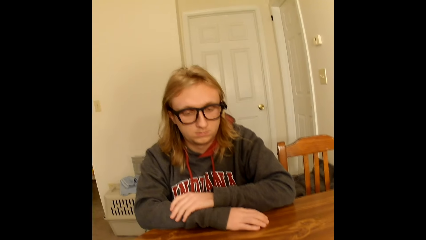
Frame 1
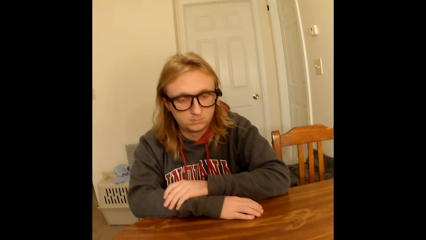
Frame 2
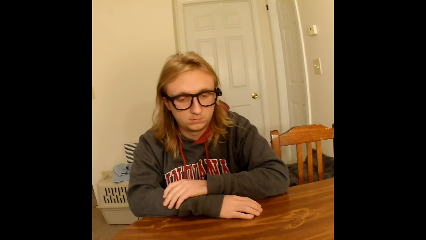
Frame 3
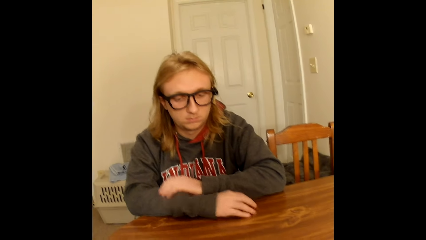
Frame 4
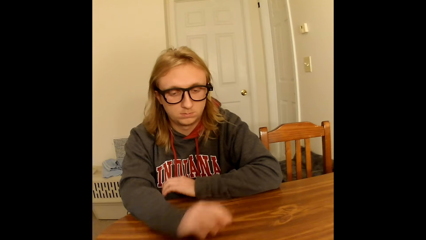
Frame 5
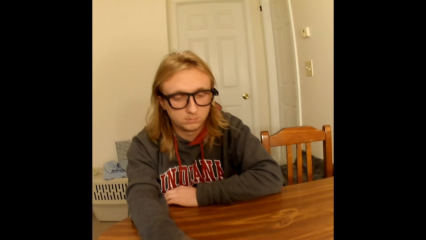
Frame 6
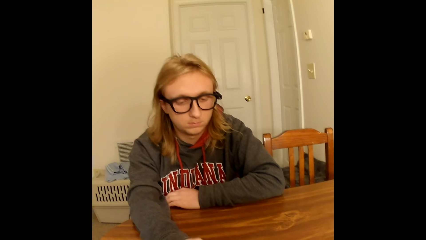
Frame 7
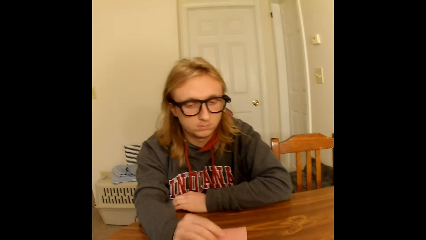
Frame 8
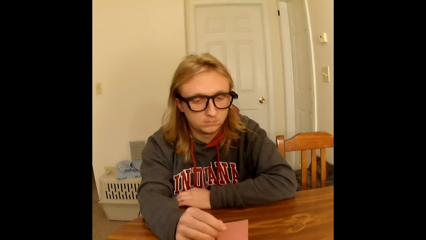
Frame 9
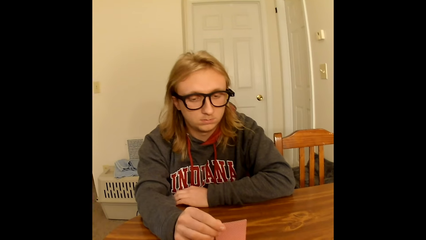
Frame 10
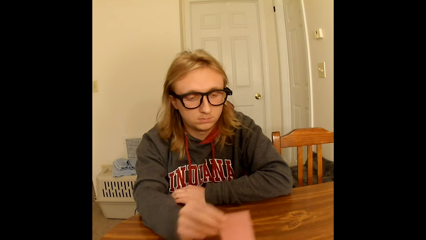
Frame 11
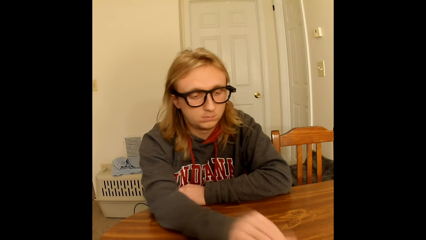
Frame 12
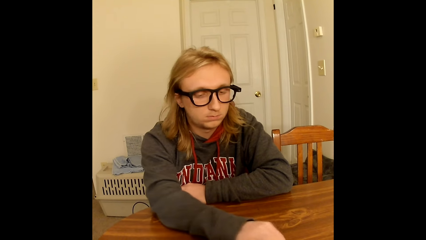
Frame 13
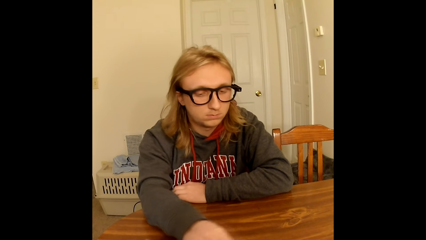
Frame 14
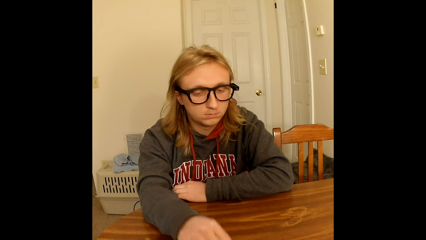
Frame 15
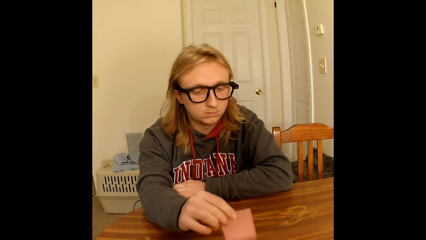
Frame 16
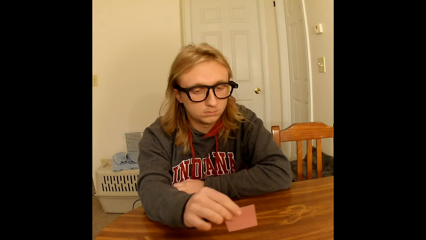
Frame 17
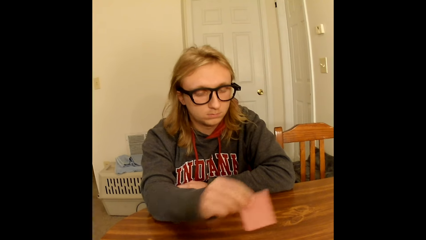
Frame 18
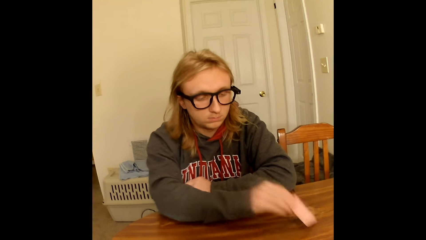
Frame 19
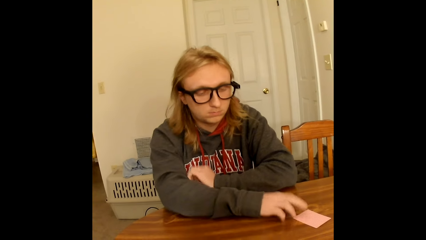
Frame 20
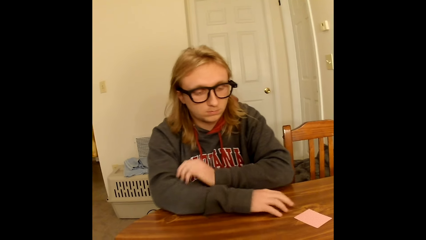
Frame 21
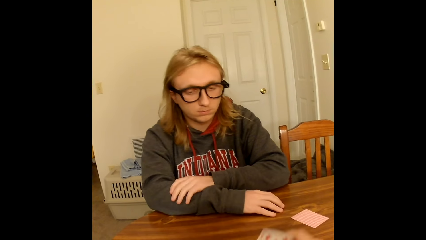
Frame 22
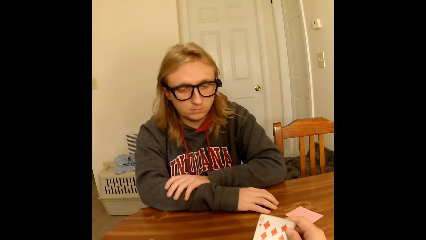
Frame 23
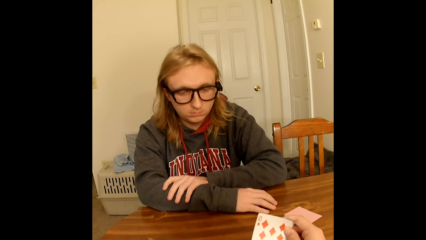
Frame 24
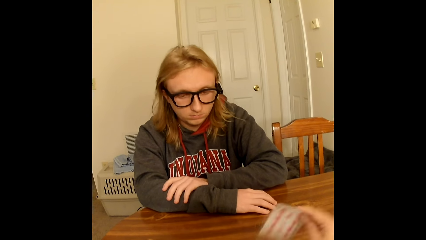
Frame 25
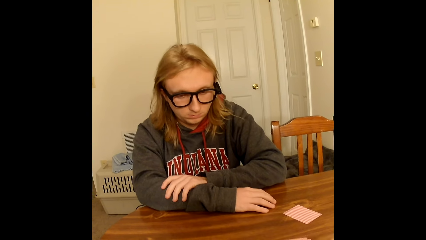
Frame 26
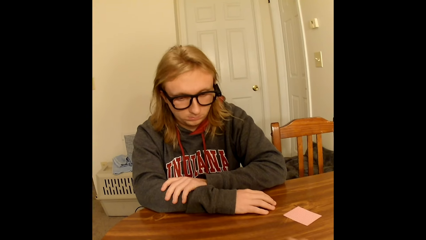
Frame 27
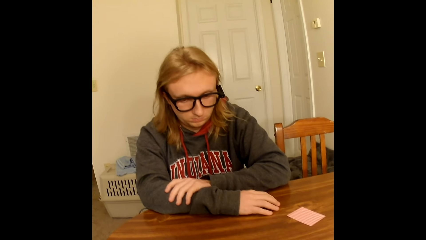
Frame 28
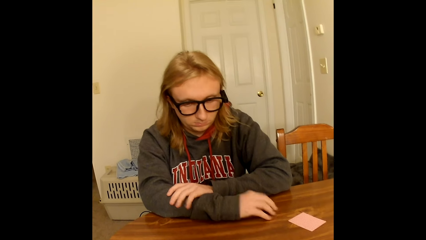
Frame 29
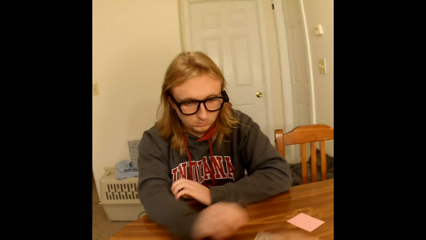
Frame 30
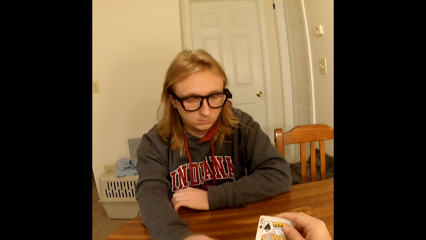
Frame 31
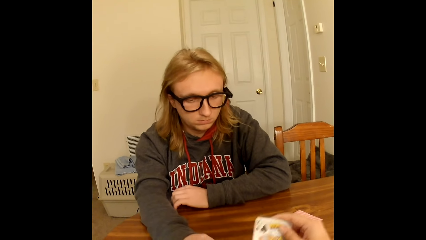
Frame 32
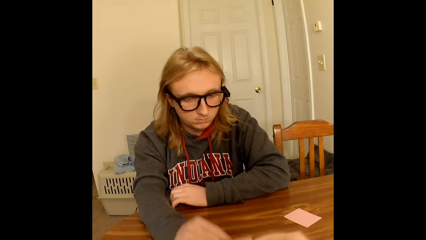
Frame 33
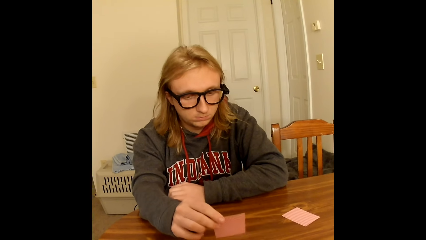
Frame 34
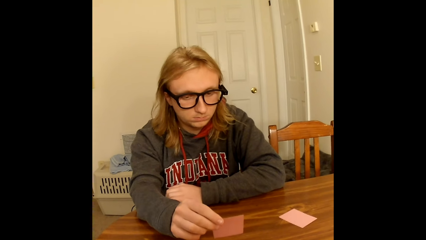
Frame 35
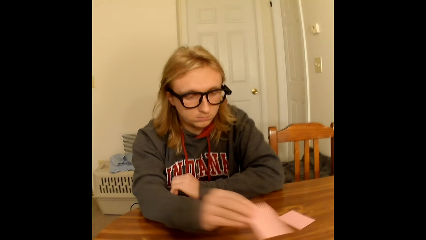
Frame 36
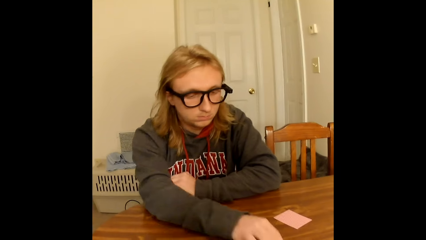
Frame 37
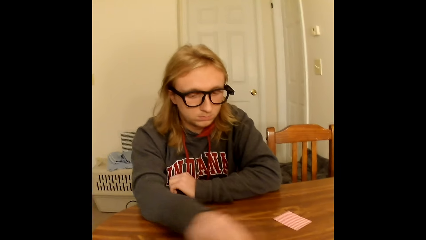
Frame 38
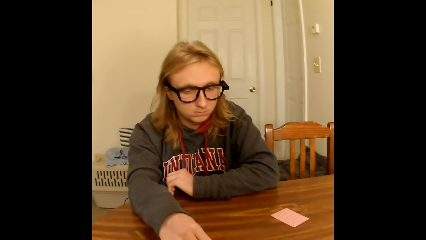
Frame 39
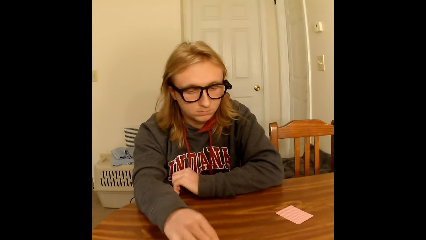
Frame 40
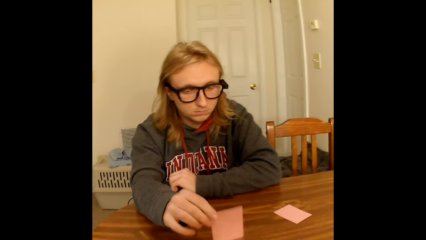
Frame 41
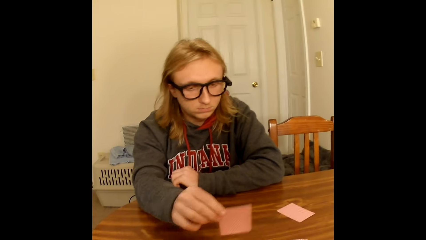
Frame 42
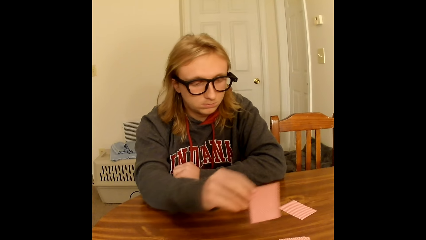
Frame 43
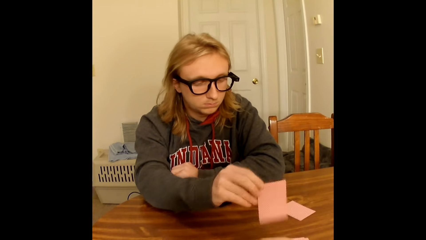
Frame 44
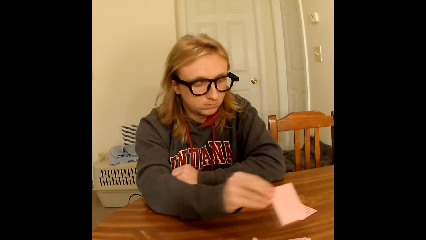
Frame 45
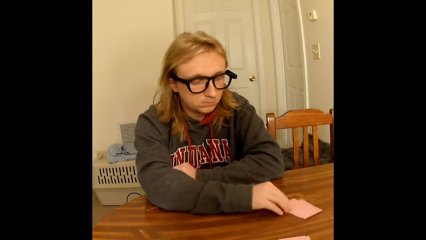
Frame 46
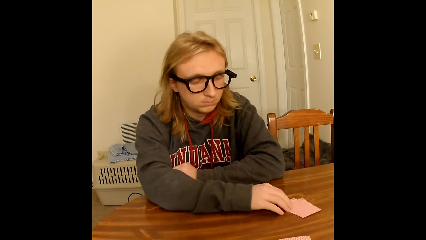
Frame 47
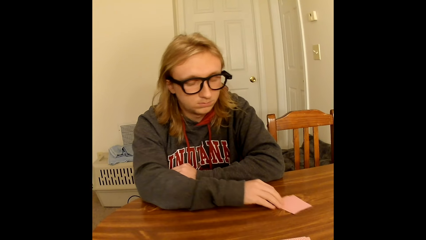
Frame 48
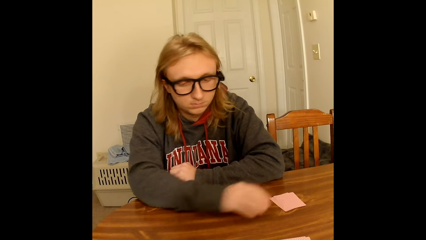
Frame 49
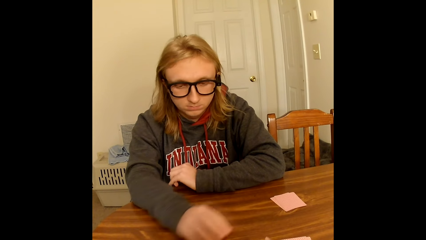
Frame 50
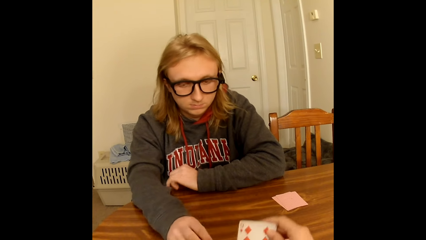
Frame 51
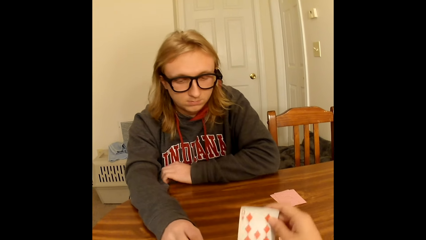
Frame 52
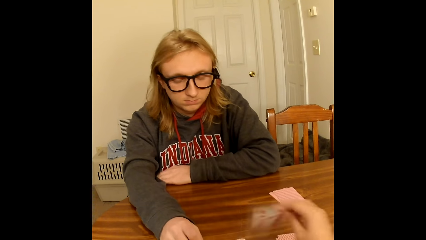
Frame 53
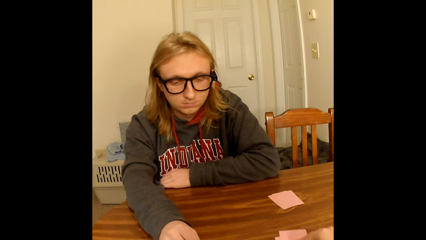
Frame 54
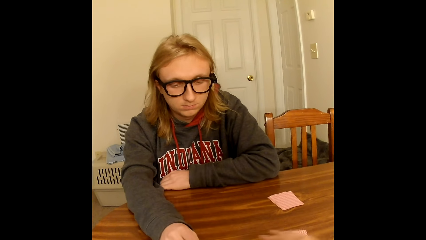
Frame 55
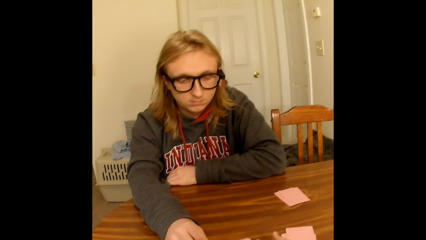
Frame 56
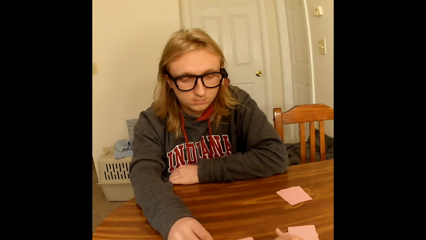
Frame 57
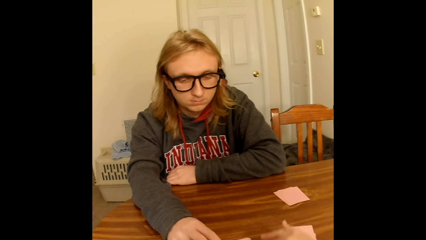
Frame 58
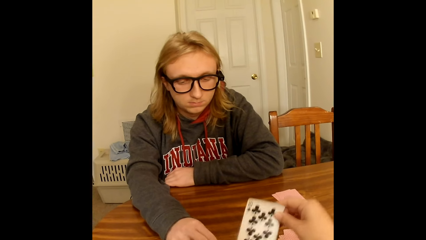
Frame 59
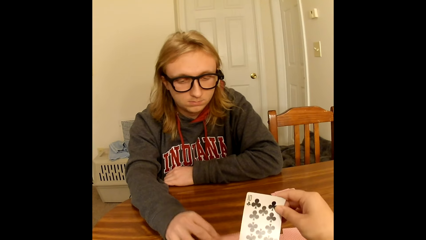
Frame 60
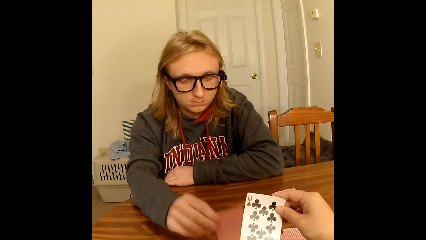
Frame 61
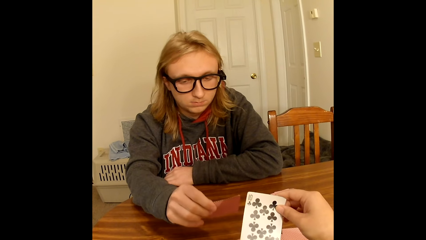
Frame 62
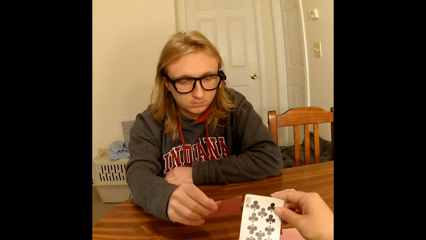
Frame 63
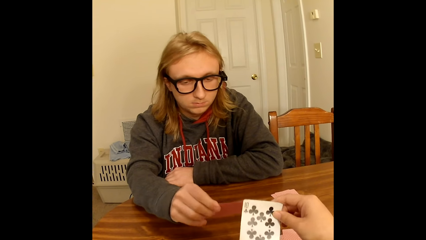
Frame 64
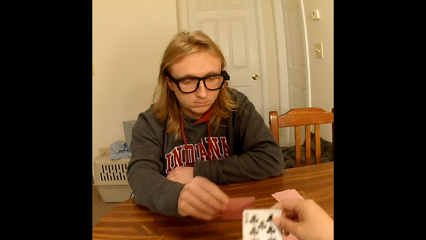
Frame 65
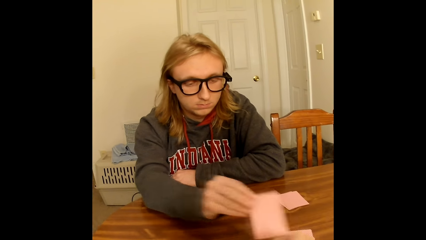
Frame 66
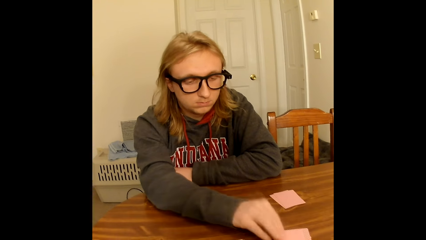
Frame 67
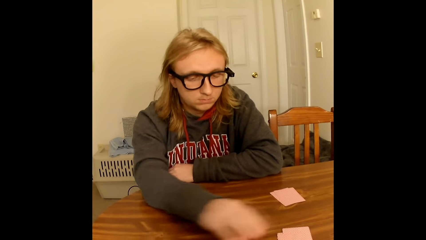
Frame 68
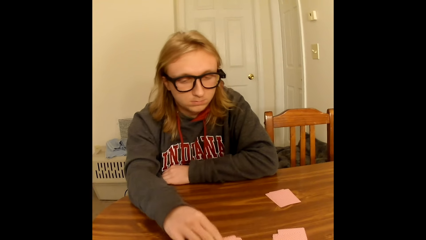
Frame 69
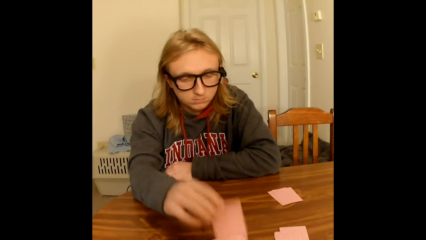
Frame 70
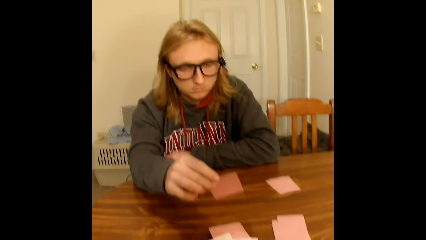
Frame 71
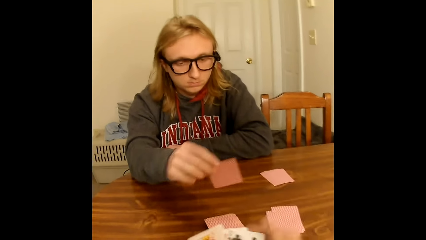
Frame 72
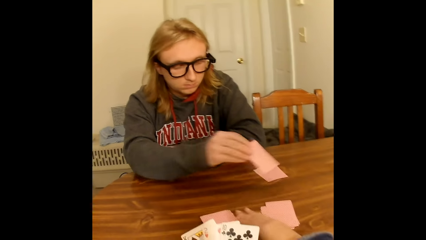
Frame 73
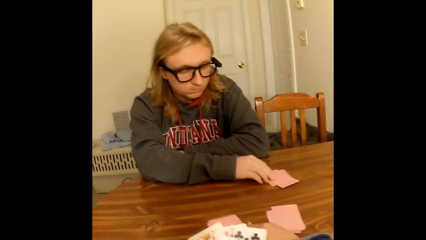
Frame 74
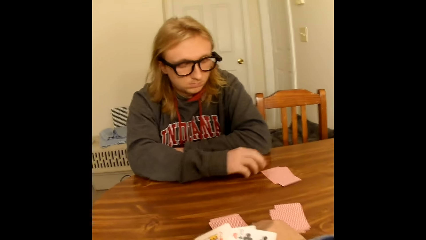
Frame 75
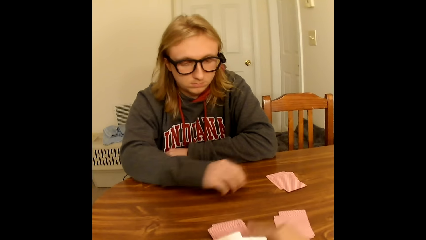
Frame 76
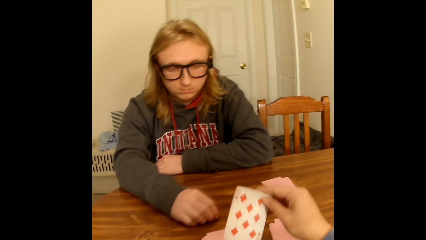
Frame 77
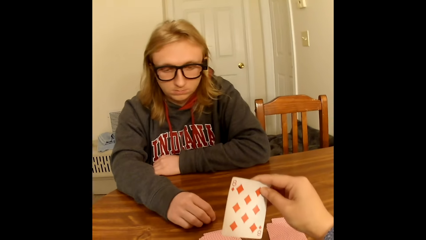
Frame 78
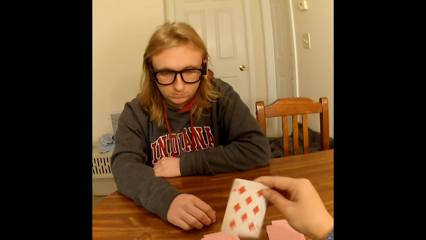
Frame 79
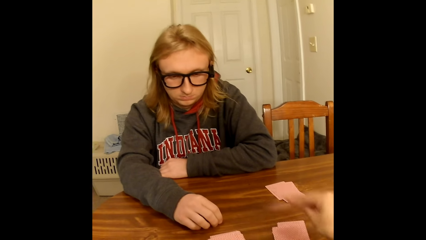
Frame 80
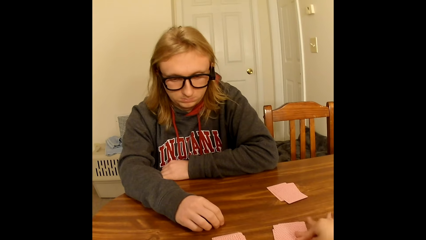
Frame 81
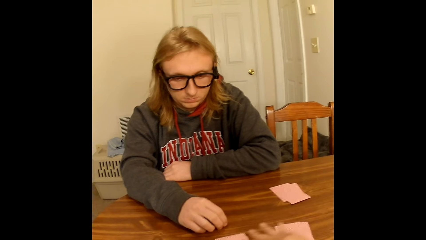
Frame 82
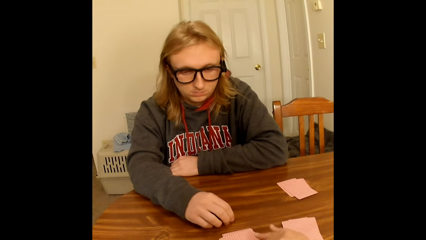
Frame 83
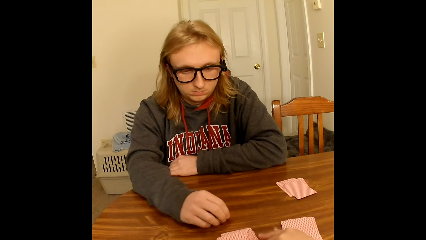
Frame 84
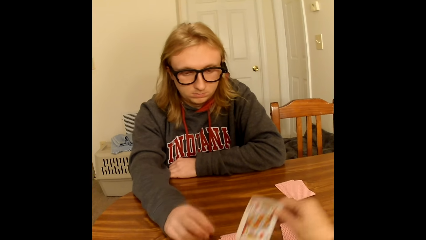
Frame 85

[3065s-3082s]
A man plays cards. The man picks a card from the shuffled cards on the table with his right hand. The man drops the card face down on the table with his right hand. The man picks a card from the shuffled cards on the table with his right hand. The man drops the card face down on the table with his right hand. The camera wearer picks a card from the shuffled cards on the table with her right hand. She plays cards. She drops the card face down on the table with her right hand. She picks a card from the shuffled cards on the table with her right hand. The man picks a card from the shuffled cards on the table with his right hand. The camera wearer drops the card face down on the table with her right hand. The man drops the card face down on the table with his right hand. The man picks a card from the shuffled cards on the table with his right hand. The man drops the card face down on the card on the table close to him with his right hand. The camera wearer picks a card from the shuffled cards on the table with her right hand. The man moves the hand on the table. The camera wearer drops the card face down on the card on the table close to her with her right hand. She picks a card from the shuffled cards on the table with her right hand. The man picks a card from the shuffled cards on the table with his right hand. The camera wearer passes the card face up in her right hand to her left hand. The man drops the card face down on the deck of cards on the table close to the camera wearer with his right hand. The man picks a card from the shuffled cards on the table with his right hand. The camera wearer holds a few cards in her left hand. The man drops the card face down on the deck of cards on the table close to him with his right hand. The camera wearer picks a card from the shuffled cards on the table with her right hand. She drops the card face down on the deck of cards on the table close to her with her right hand. She picks a card from the shuffled cards on the table with her right hand.
